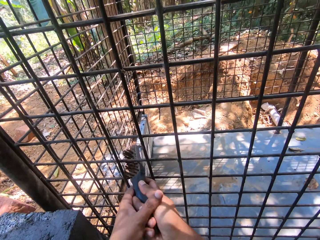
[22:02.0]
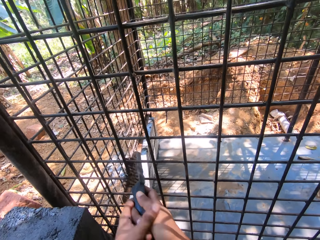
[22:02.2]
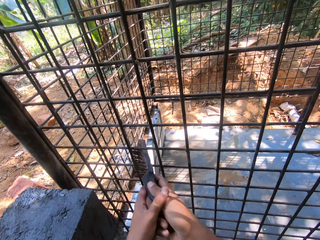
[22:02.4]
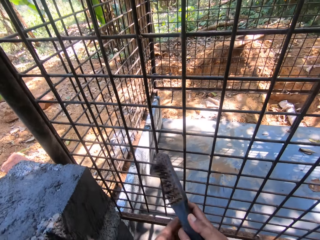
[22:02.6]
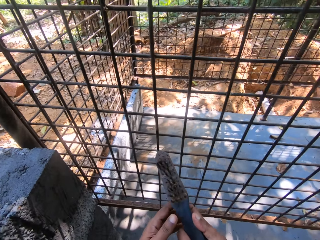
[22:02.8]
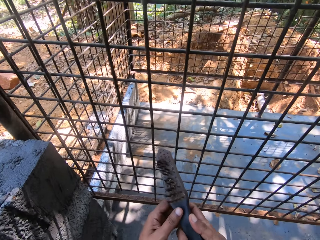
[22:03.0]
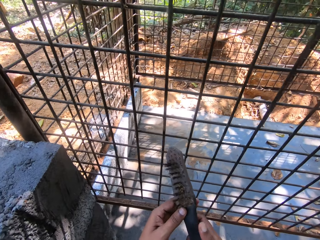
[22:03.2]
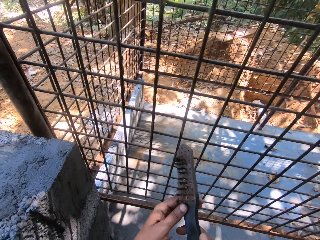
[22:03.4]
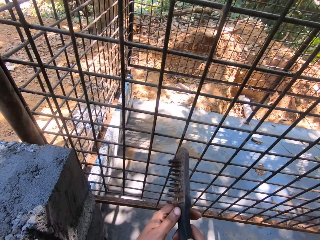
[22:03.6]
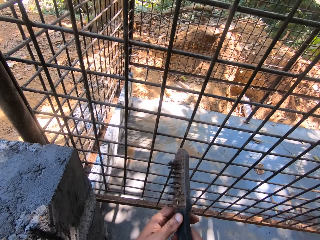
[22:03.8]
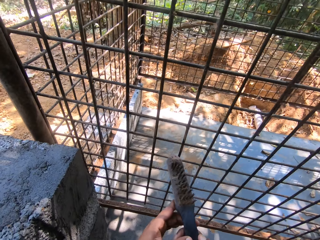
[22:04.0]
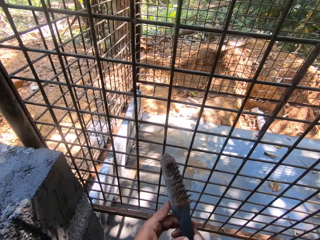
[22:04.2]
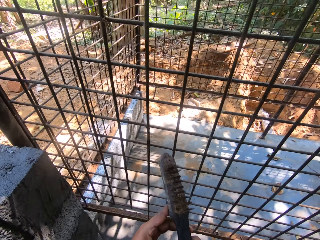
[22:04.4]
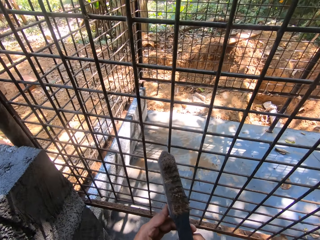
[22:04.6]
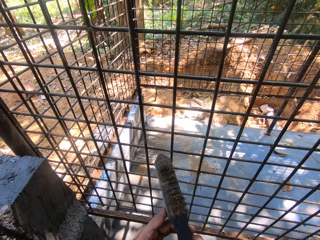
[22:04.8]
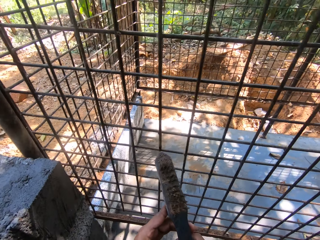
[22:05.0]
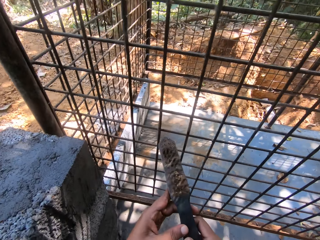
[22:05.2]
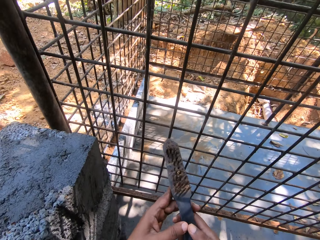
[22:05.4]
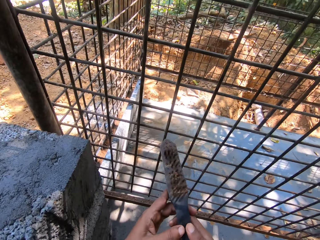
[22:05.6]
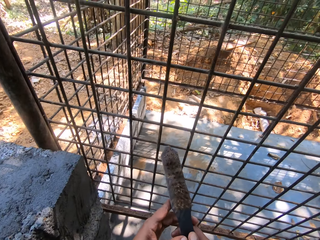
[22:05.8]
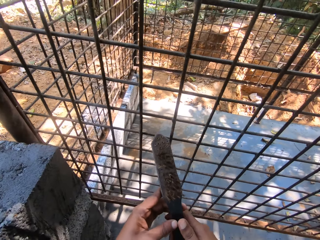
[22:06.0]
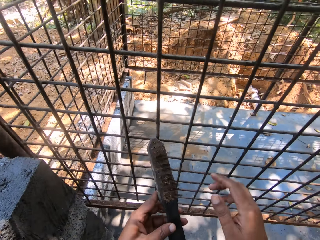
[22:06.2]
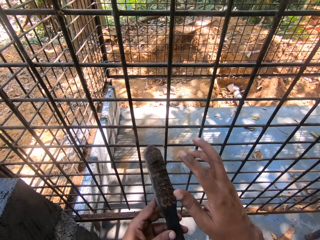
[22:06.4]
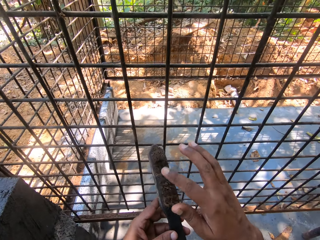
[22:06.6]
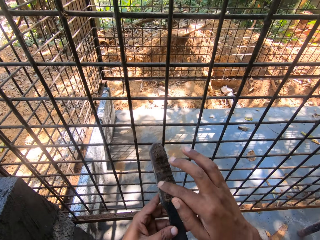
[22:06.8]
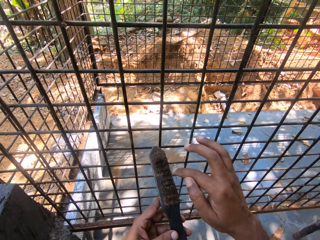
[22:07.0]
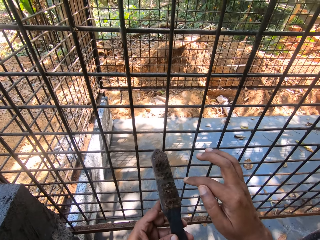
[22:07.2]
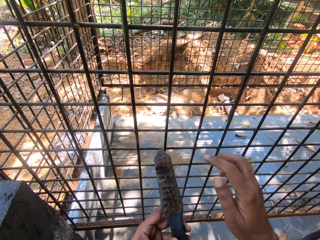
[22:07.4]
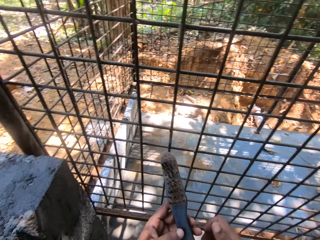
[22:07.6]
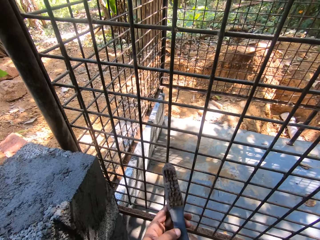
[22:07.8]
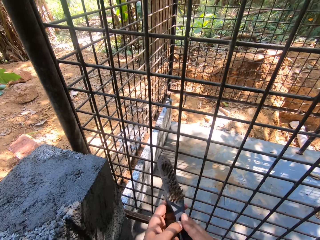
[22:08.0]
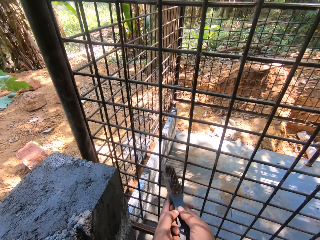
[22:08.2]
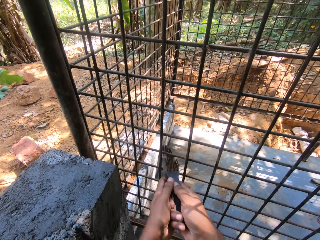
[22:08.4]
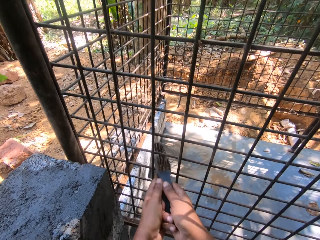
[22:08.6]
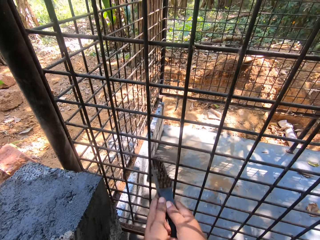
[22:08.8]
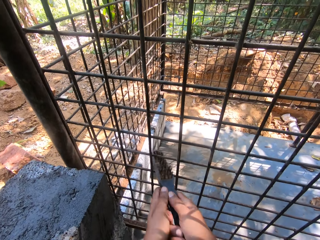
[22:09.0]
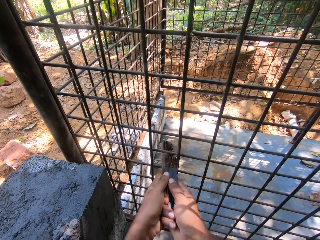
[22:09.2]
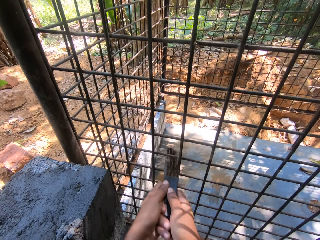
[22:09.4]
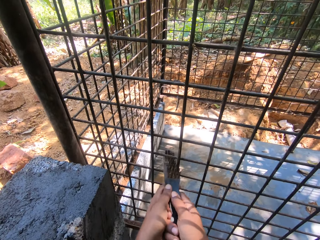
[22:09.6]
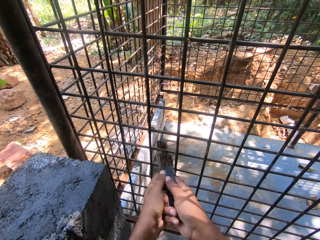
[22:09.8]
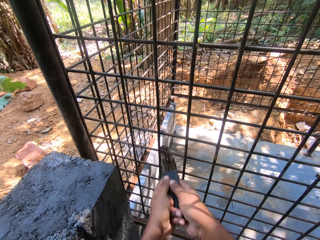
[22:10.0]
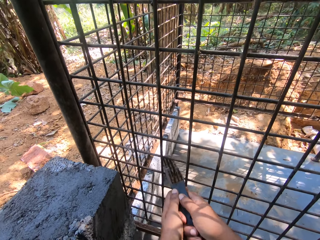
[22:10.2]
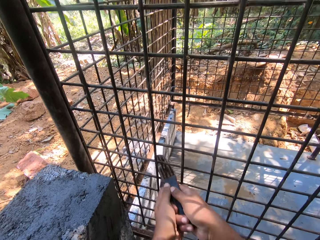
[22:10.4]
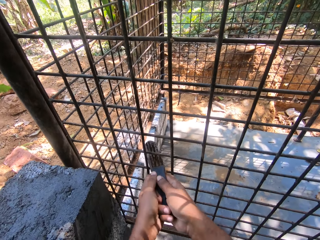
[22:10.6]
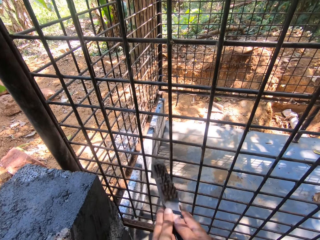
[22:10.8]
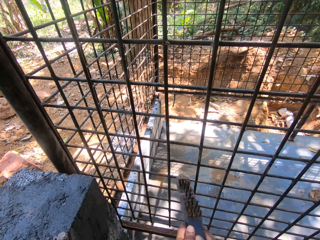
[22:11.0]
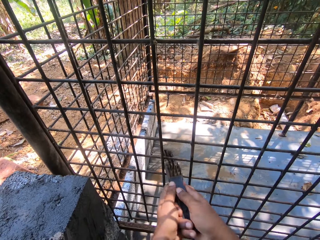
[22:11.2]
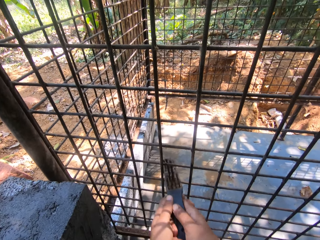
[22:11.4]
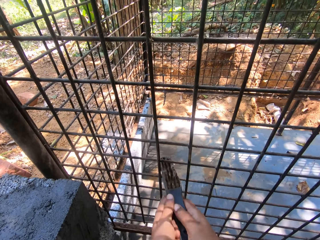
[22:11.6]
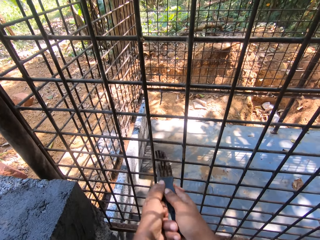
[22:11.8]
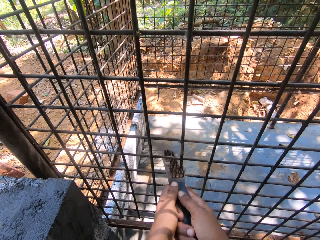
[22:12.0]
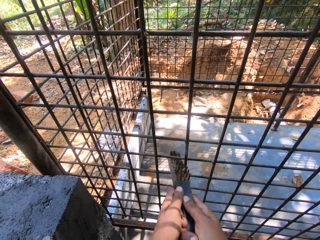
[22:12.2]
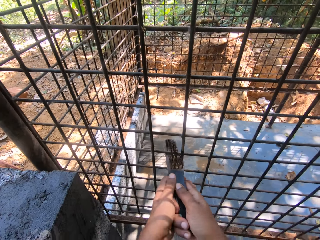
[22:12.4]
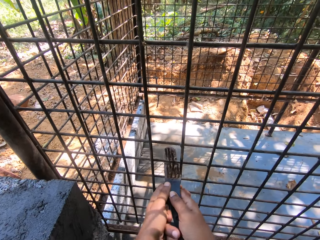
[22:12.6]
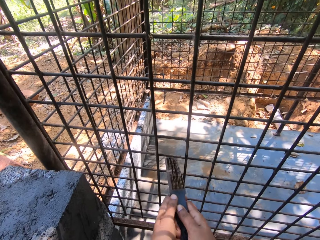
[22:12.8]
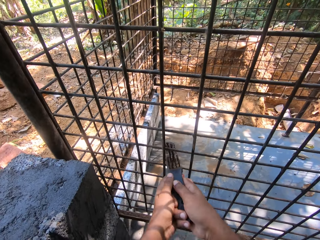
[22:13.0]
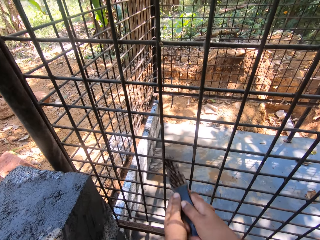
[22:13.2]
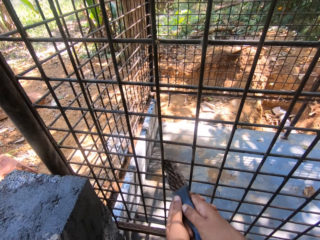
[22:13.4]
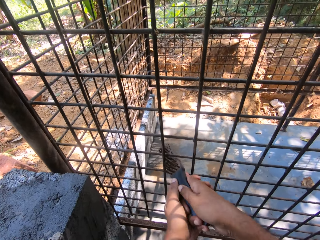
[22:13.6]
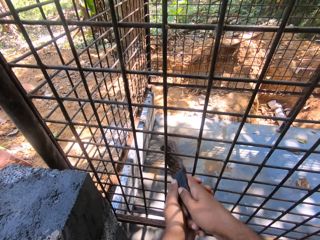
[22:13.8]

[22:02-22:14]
The camera wearer holds the steel wire brush. They stare at the mobile phone. They touch the metal brush. They scrub the welded wire mesh.

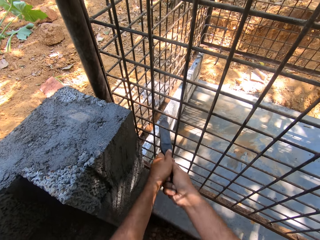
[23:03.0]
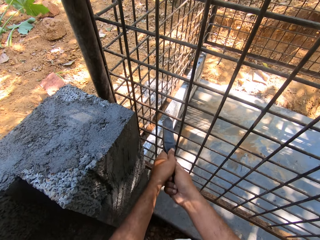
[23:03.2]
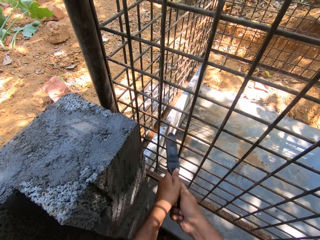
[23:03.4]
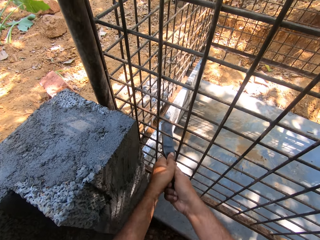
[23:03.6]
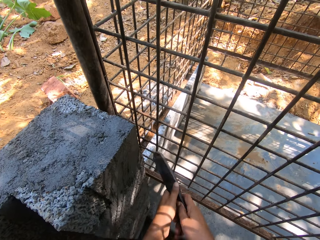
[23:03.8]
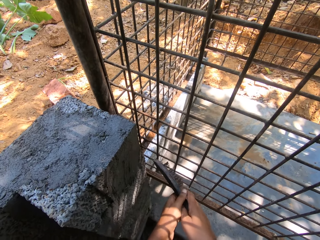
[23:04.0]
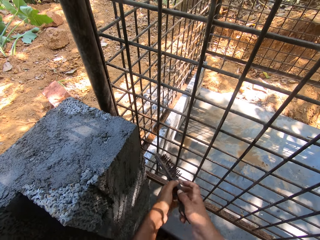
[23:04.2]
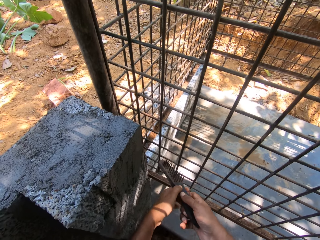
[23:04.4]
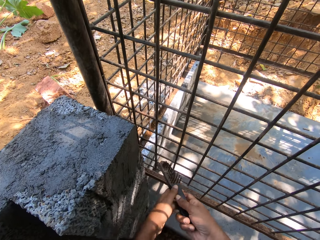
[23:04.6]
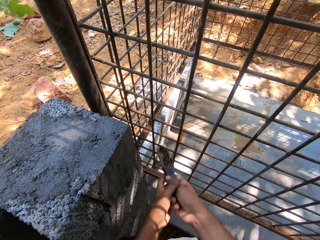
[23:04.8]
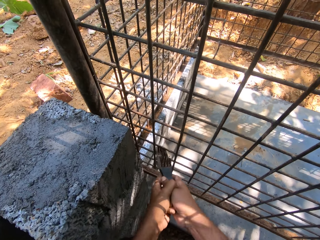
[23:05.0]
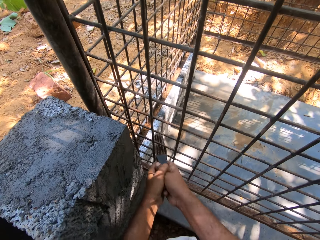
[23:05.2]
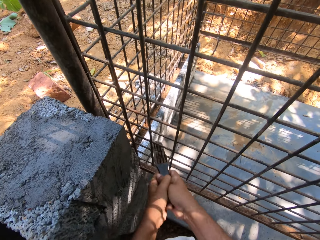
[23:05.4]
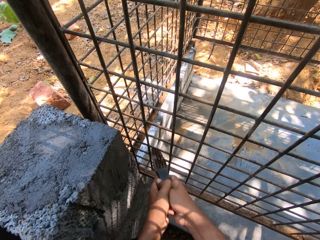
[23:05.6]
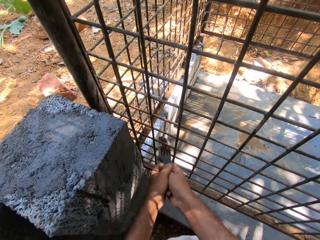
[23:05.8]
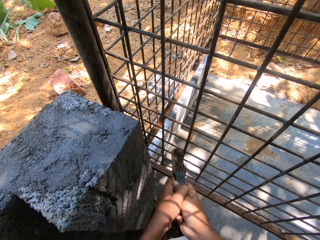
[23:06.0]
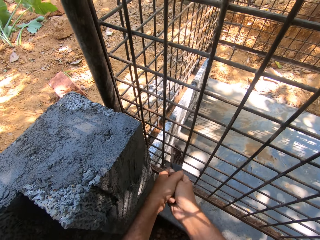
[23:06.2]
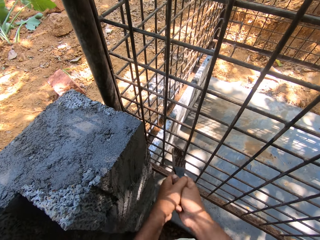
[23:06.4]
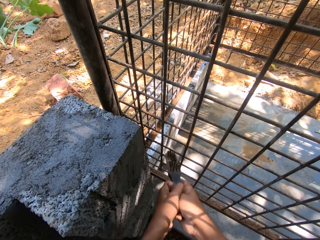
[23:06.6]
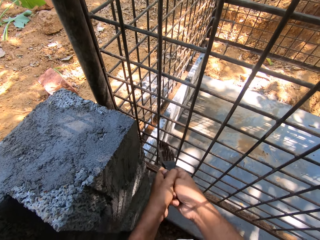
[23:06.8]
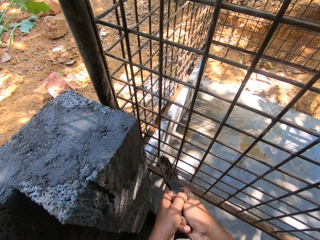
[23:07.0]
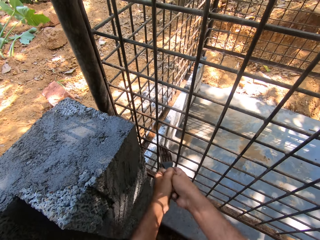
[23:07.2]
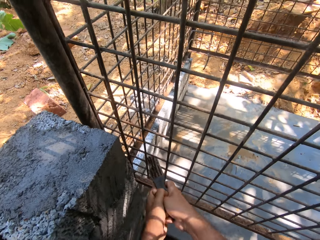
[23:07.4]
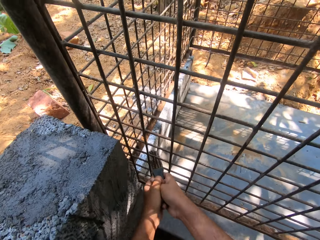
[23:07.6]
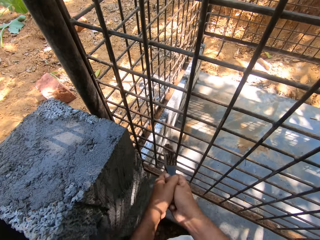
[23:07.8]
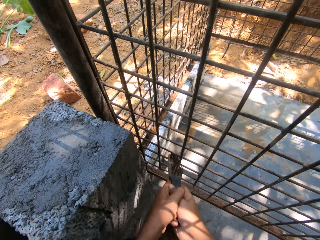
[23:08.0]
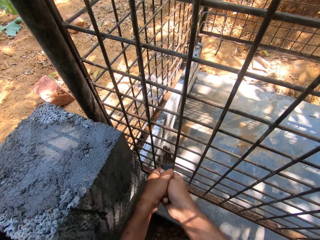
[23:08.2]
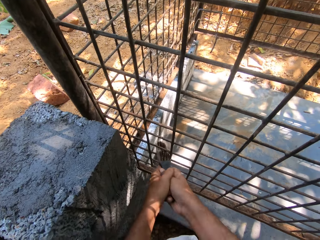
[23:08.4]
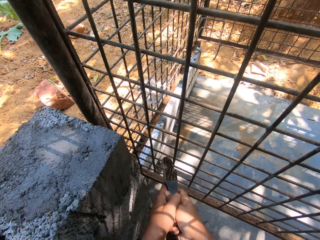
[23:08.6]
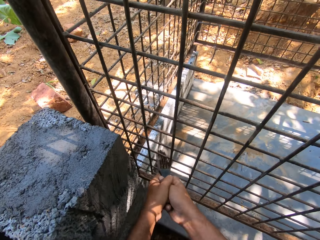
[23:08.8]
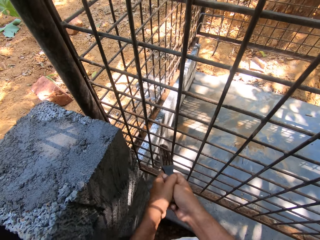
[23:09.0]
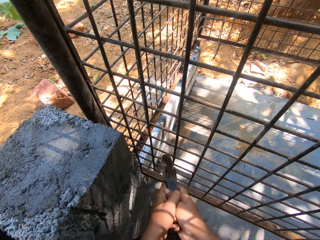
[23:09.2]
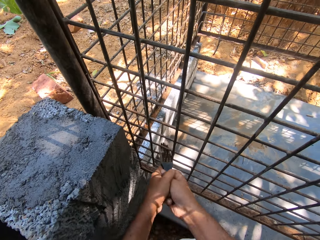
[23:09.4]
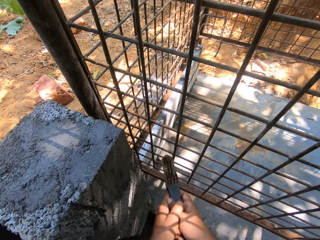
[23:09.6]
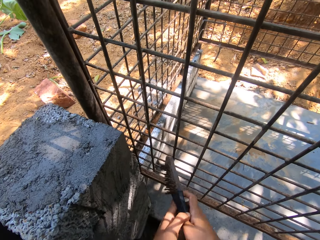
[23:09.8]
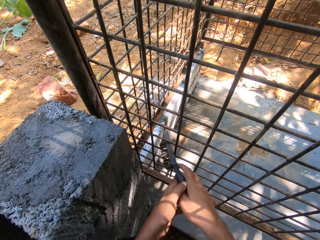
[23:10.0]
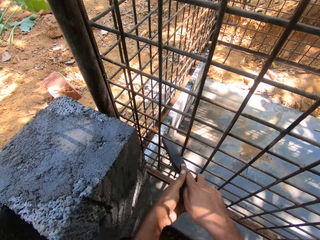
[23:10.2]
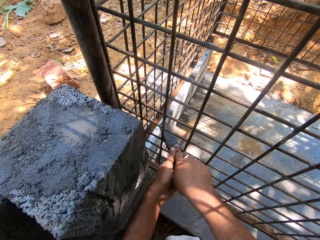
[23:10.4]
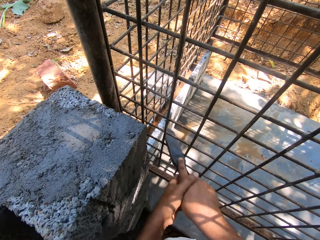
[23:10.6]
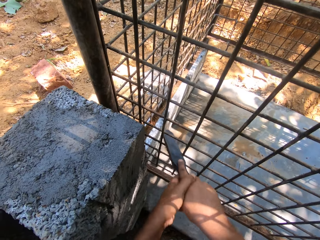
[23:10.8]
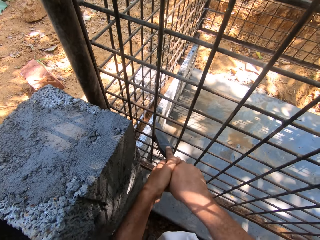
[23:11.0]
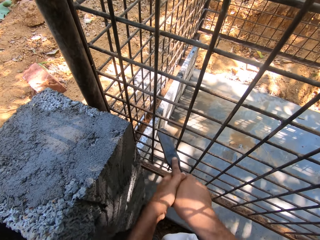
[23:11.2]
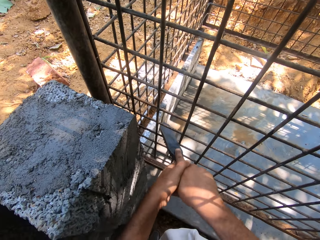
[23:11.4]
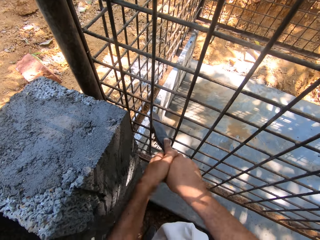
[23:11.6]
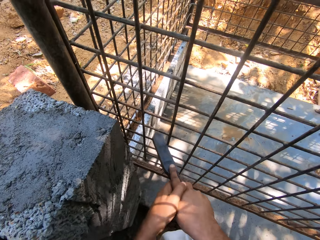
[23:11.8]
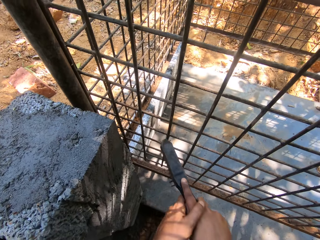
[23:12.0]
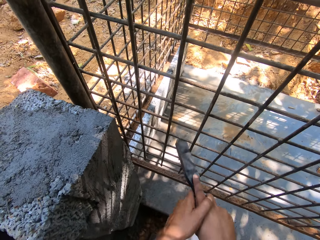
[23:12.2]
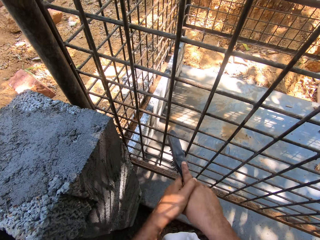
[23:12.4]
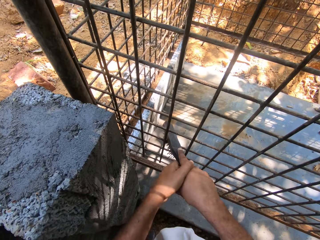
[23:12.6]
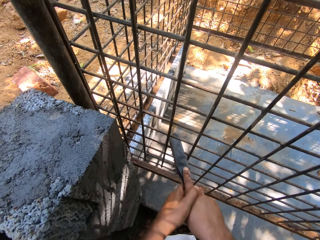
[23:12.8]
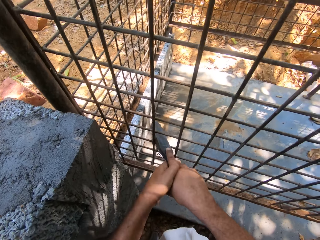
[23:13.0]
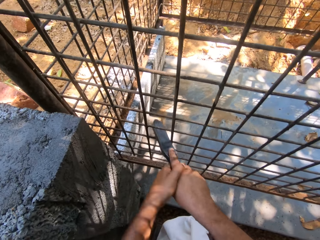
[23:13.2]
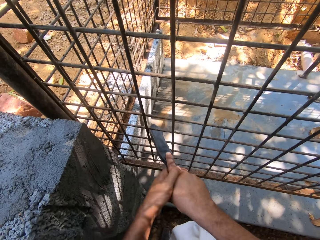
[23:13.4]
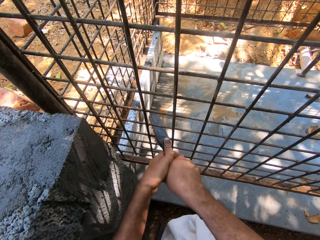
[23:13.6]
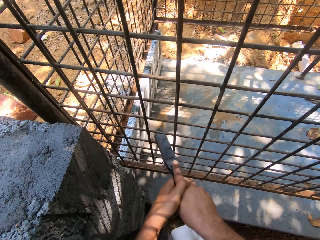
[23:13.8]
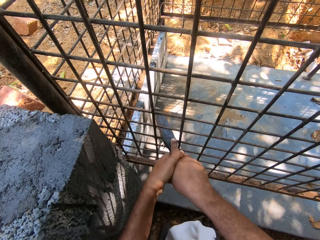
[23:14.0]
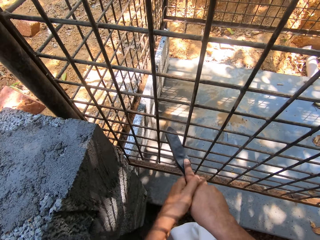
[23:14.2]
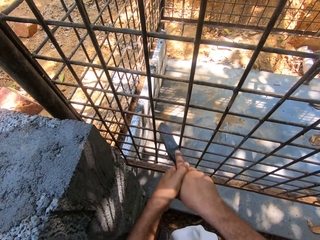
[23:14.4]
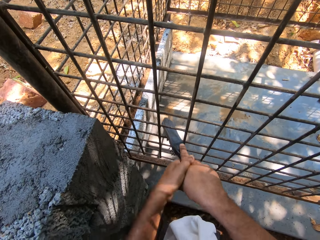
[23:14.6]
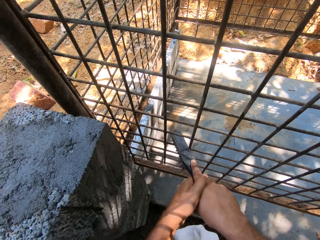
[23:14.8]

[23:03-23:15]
The camera wearer turns the brush and brushes the cage metals. They turn the brush and brush the cage metals.
